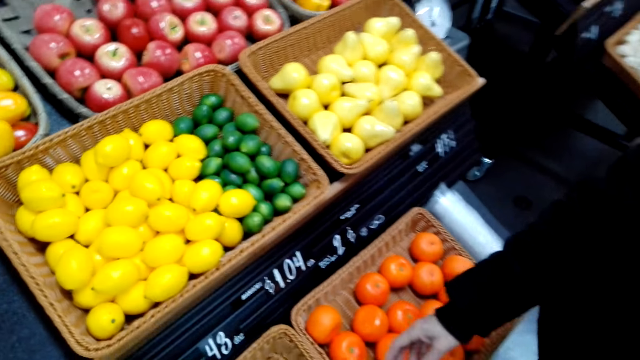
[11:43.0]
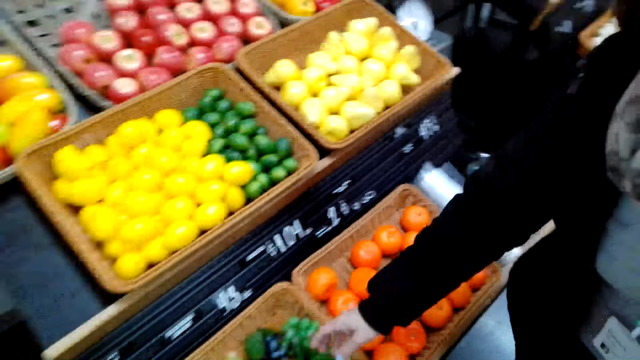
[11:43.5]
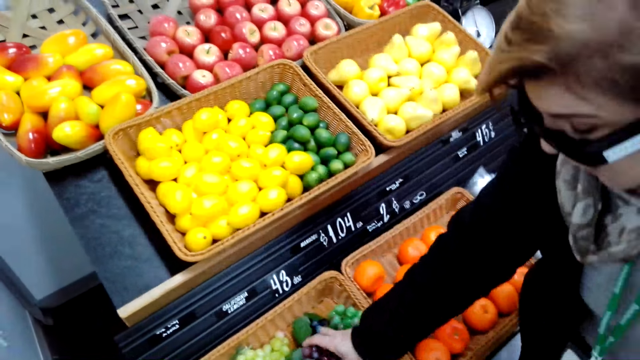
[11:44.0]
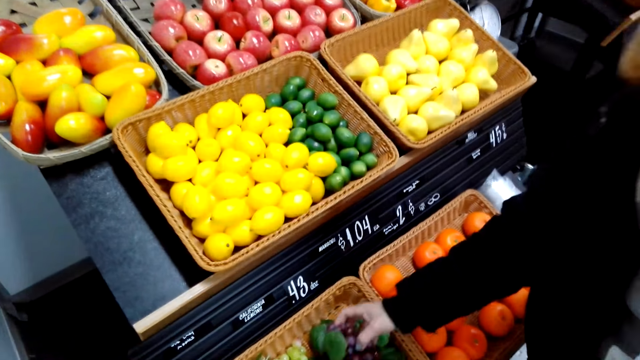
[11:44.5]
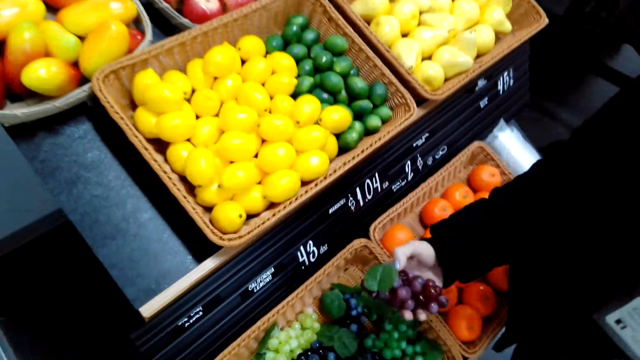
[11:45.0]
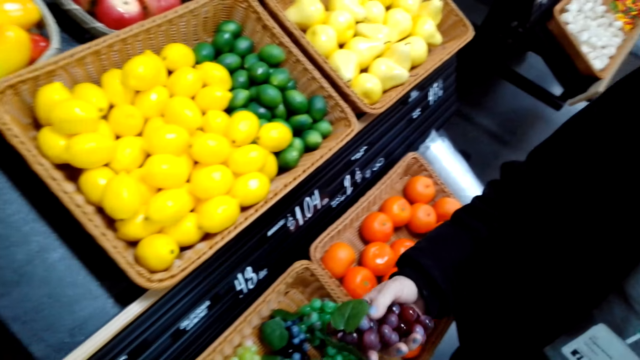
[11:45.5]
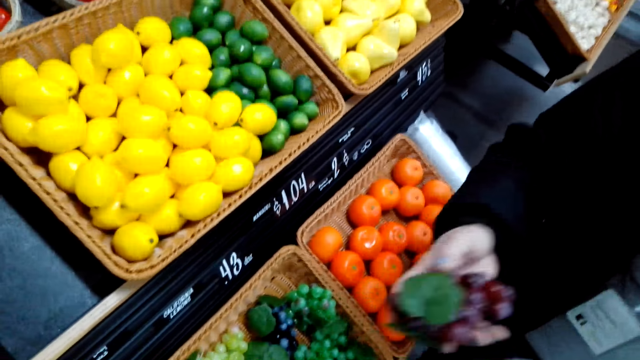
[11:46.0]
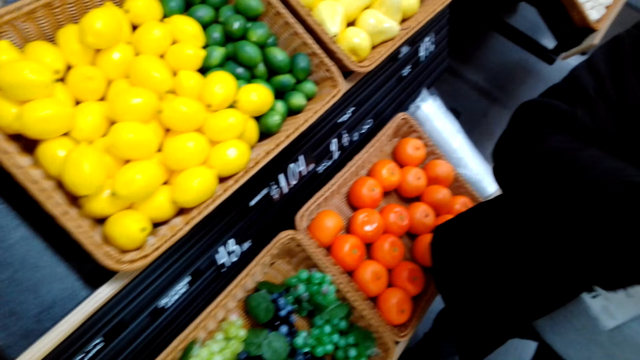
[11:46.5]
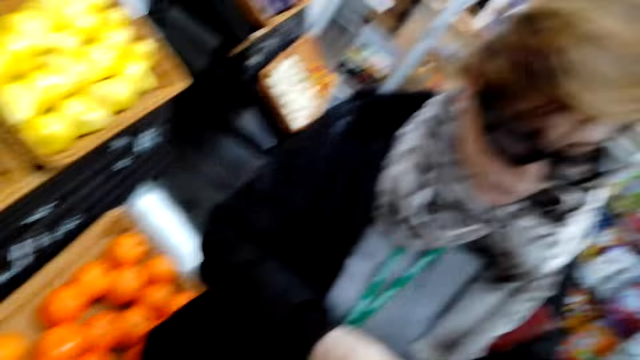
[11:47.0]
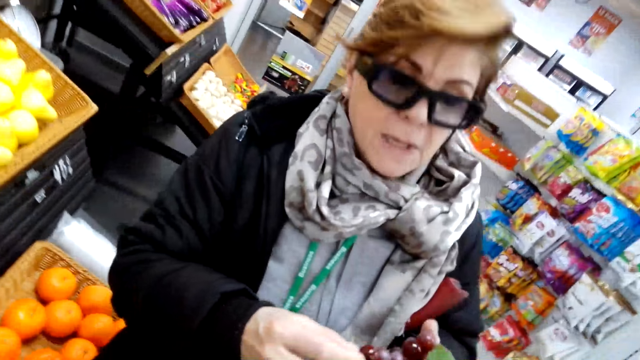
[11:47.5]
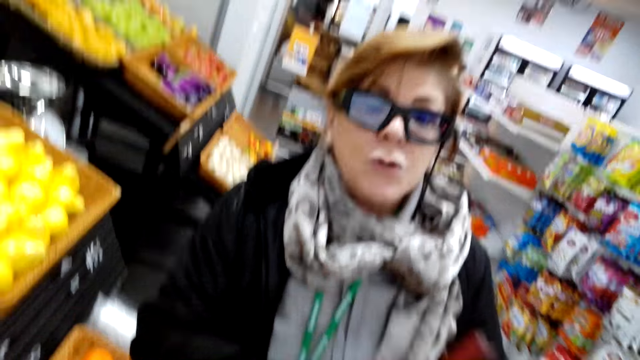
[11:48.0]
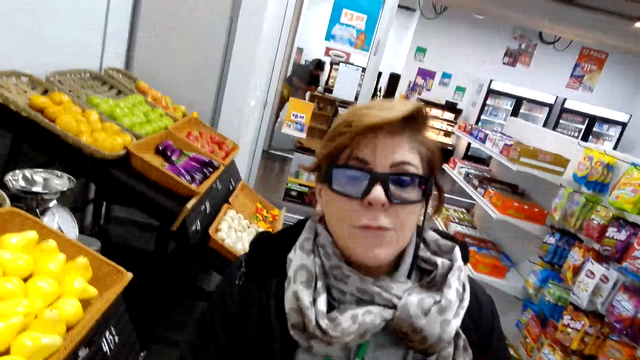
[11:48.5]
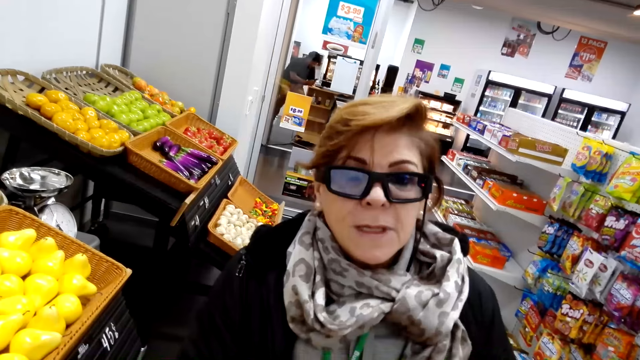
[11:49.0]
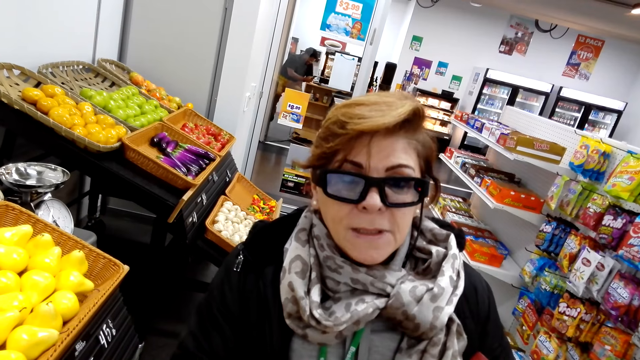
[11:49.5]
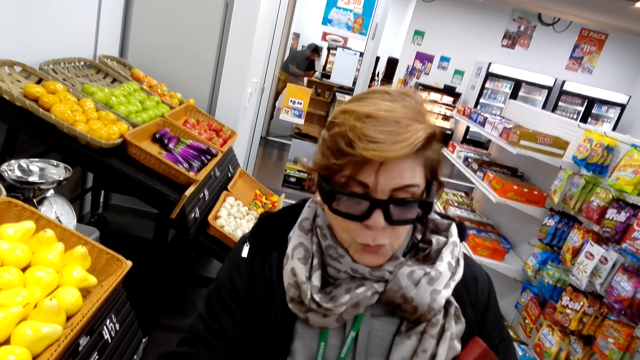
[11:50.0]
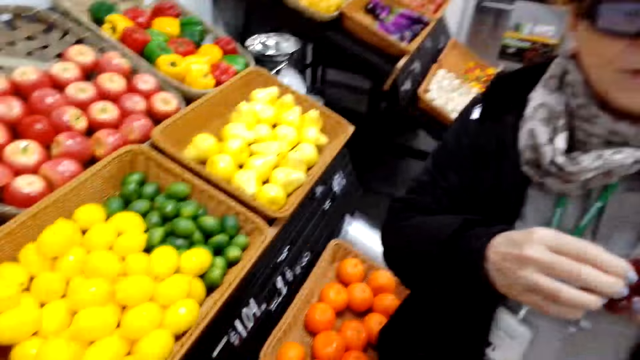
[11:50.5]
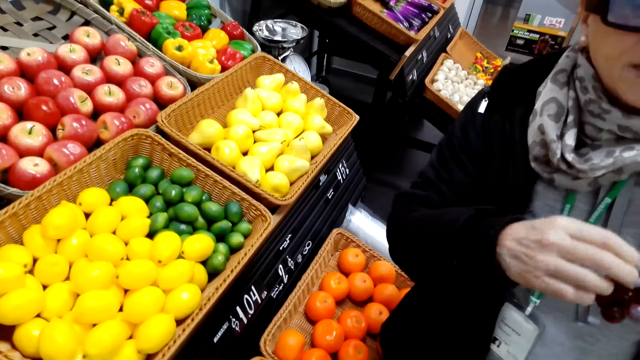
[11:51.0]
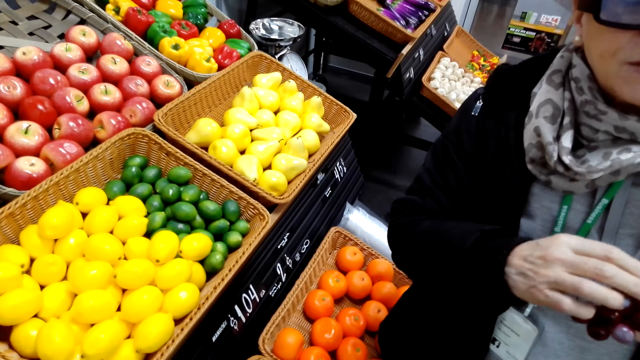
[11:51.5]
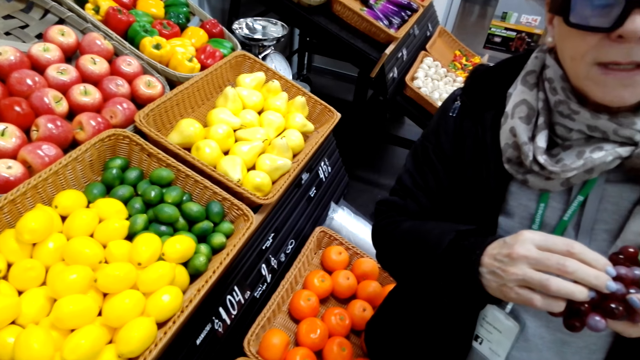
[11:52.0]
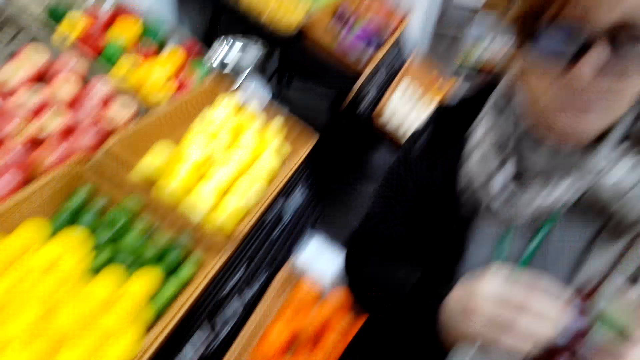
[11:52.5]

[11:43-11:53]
The woman picks a capsicum. The woman picks up grapes. The woman holds the grapes with both hands. The woman talks to the camera wearer.

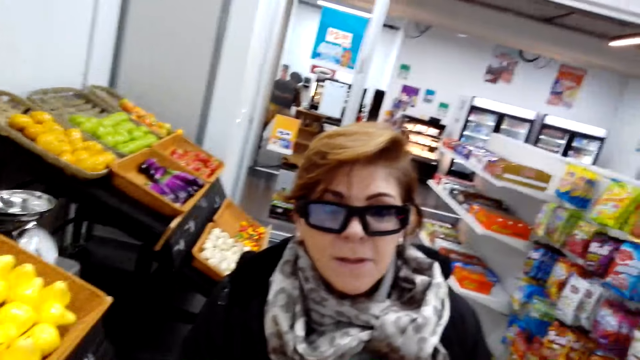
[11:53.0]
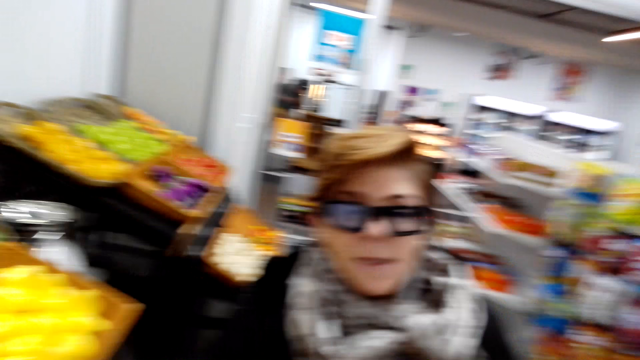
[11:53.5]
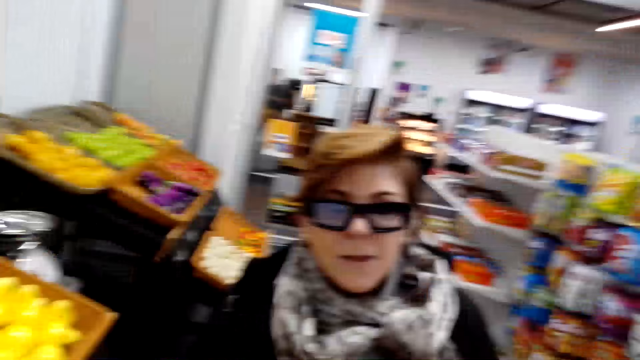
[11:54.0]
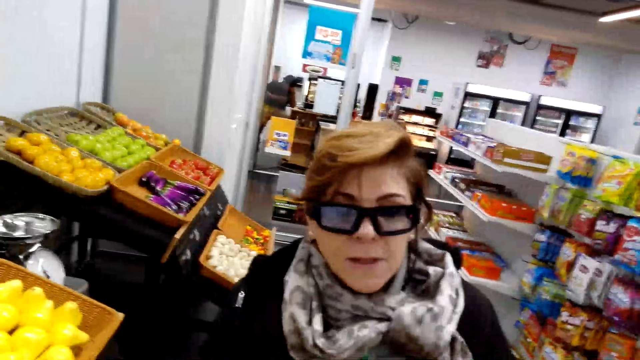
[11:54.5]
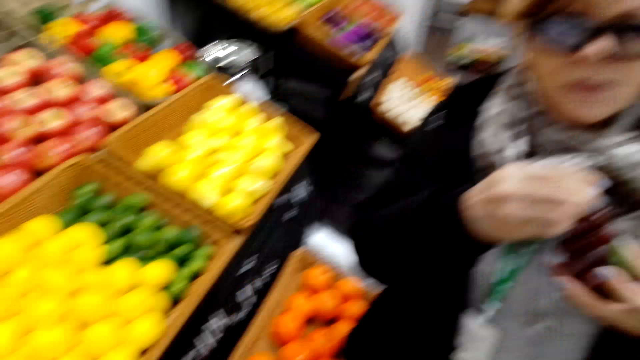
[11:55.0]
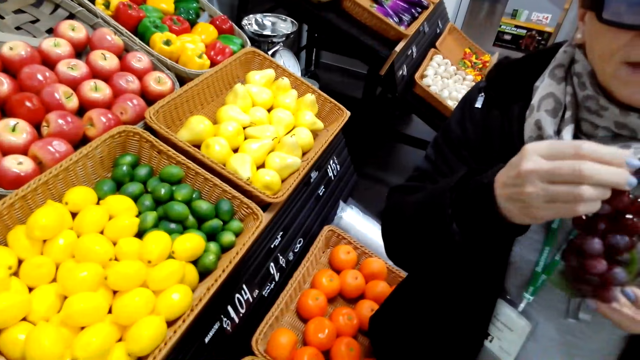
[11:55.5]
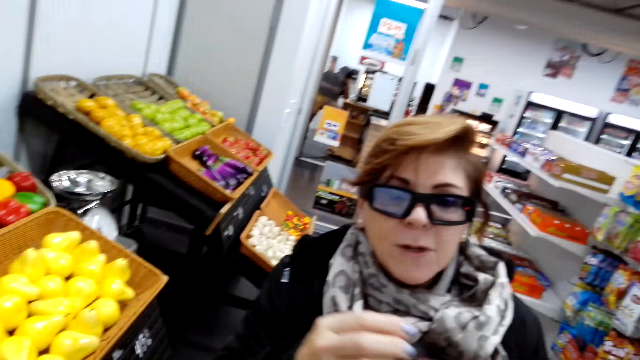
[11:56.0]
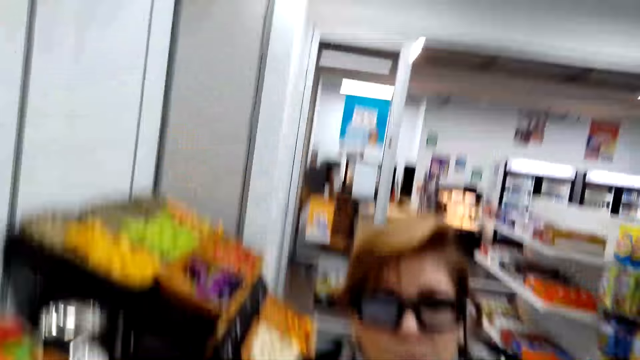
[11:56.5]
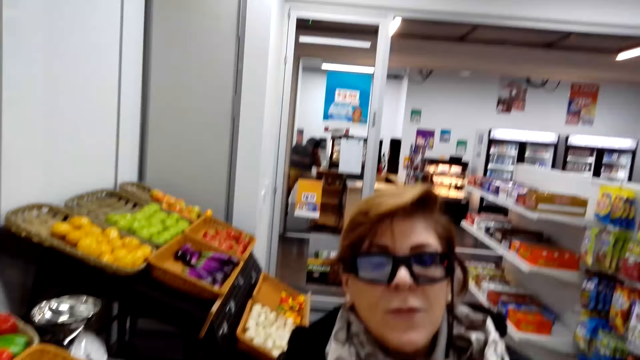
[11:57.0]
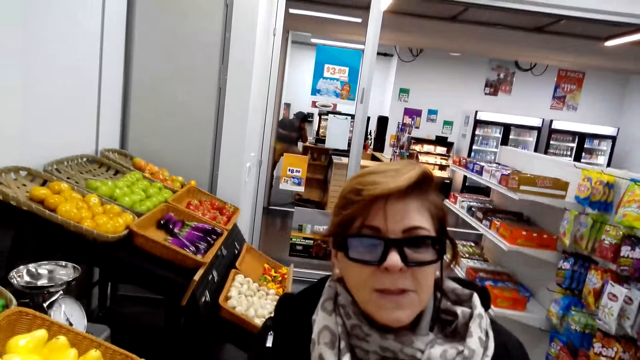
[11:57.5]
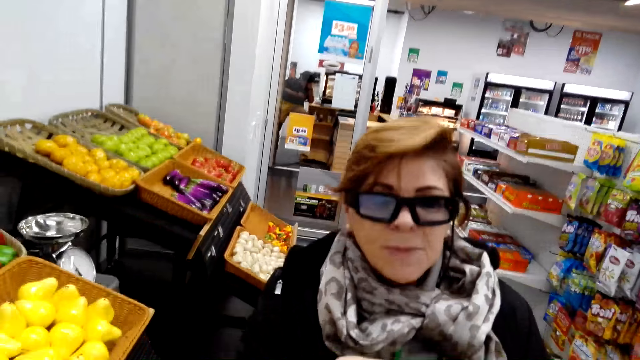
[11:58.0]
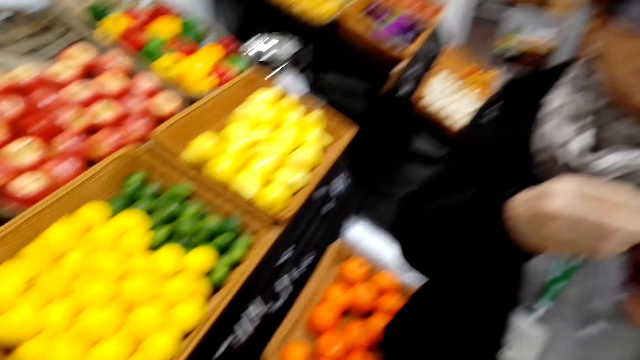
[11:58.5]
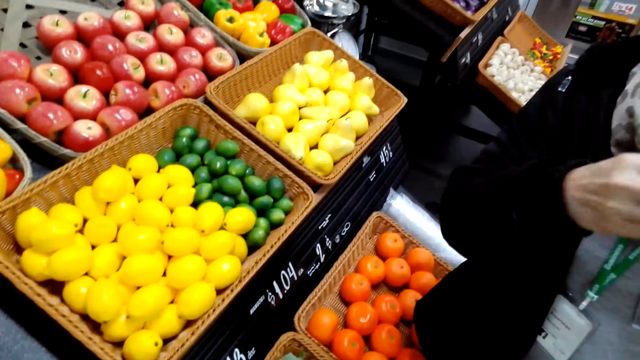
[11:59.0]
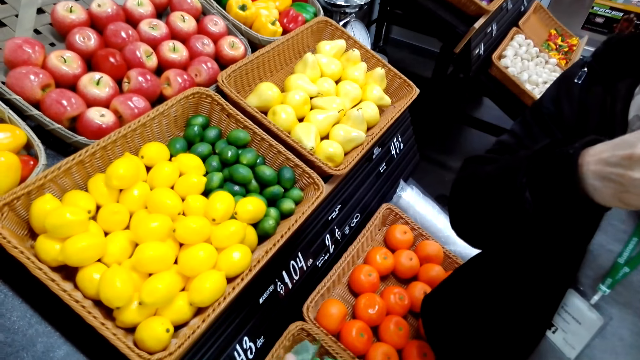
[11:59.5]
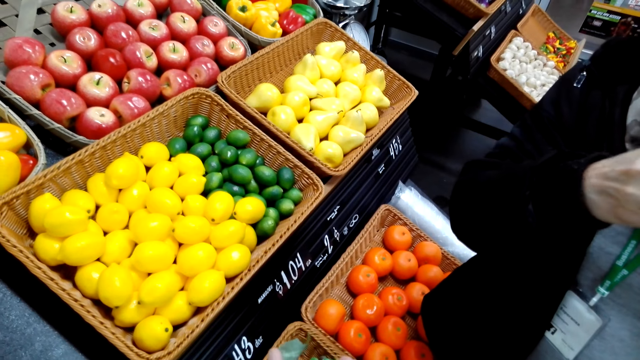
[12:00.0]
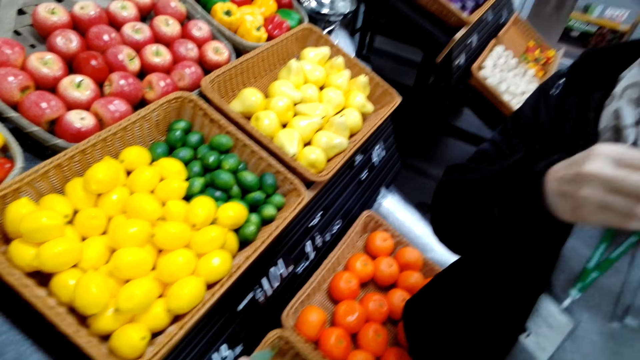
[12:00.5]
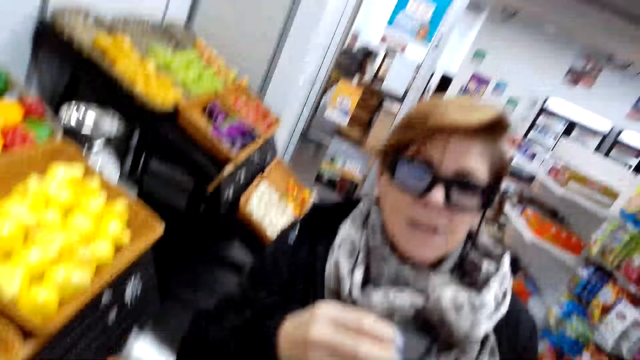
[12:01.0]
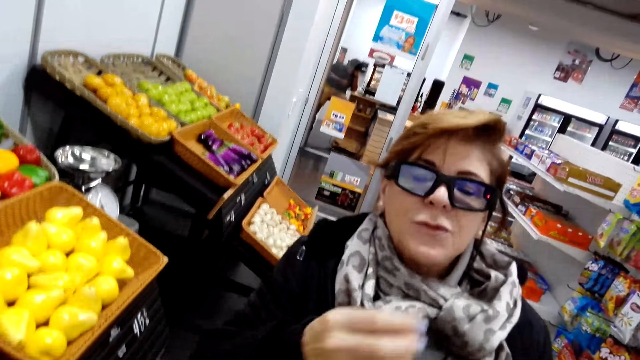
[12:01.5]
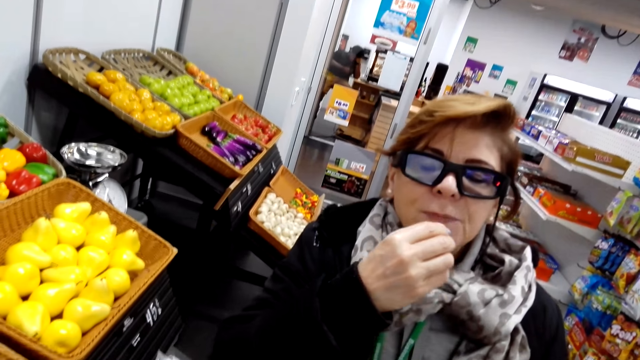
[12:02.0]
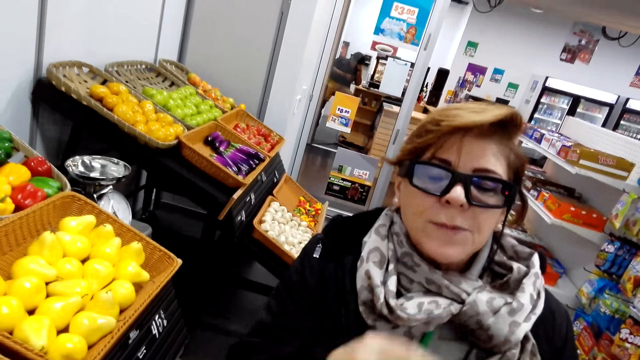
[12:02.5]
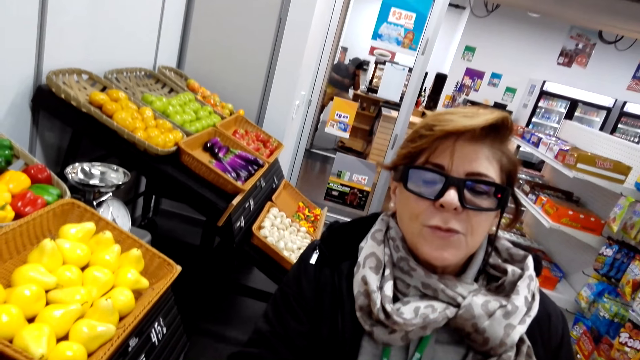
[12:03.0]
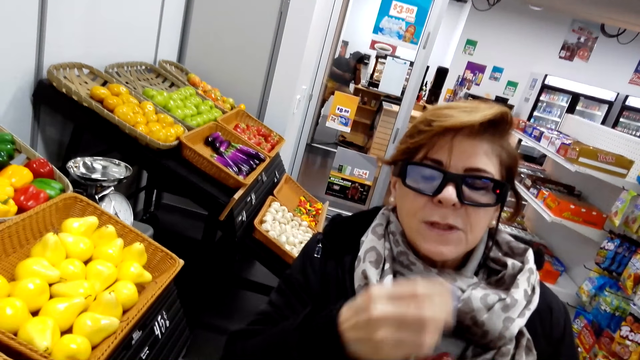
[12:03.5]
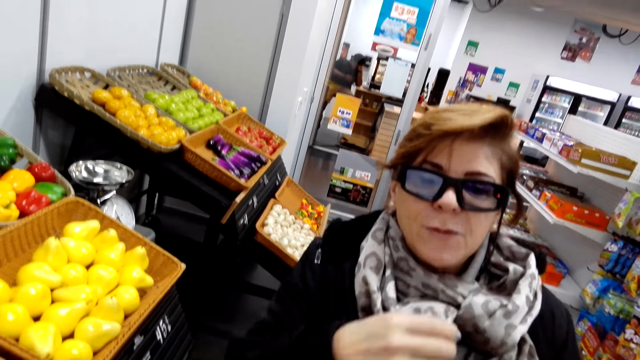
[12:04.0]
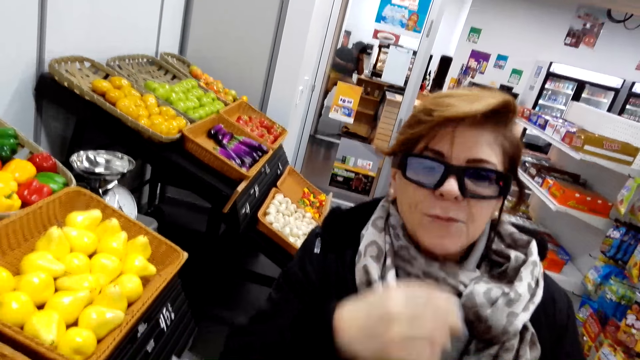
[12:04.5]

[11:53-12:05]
The woman lifts the grapes. The woman talks to the camera wearer. The camera wearer looks at the fruits. The woman eats the grapes. The woman gestures out.
